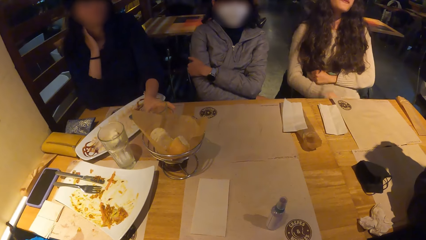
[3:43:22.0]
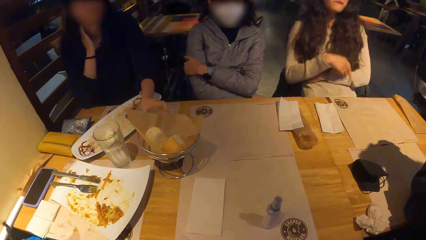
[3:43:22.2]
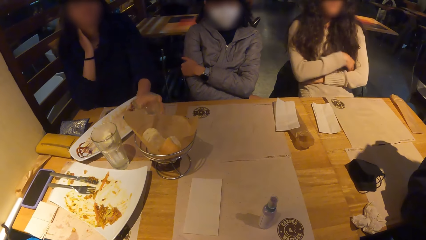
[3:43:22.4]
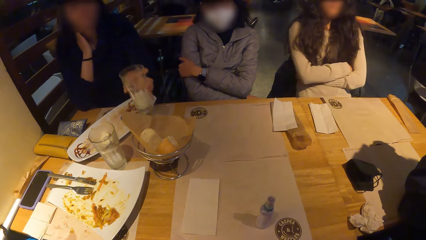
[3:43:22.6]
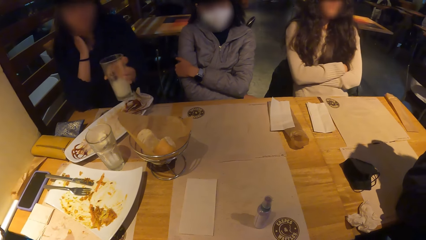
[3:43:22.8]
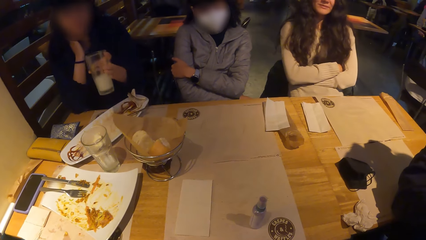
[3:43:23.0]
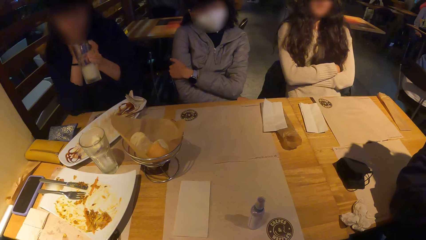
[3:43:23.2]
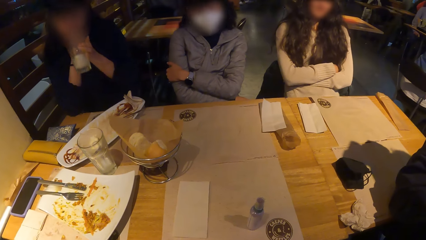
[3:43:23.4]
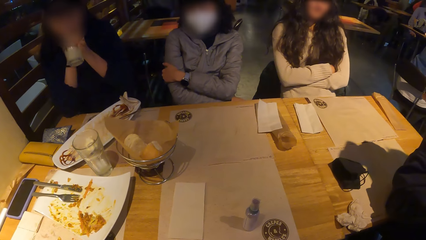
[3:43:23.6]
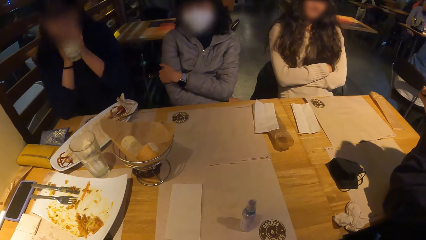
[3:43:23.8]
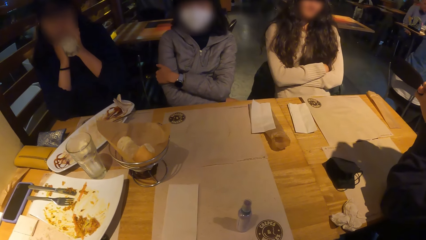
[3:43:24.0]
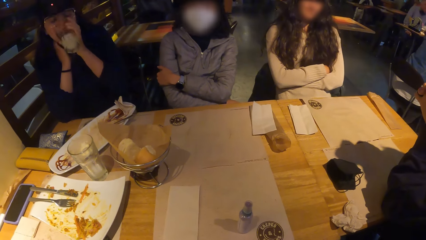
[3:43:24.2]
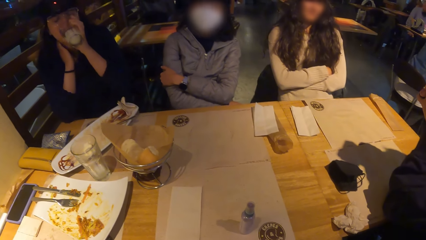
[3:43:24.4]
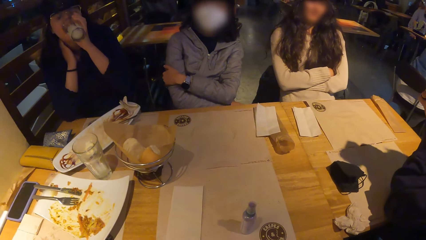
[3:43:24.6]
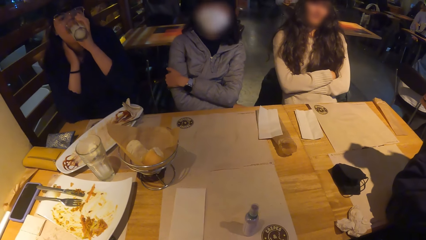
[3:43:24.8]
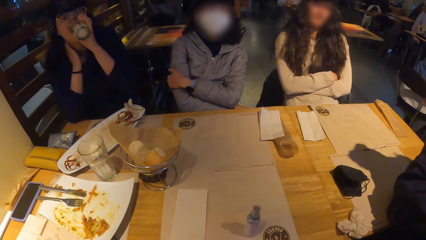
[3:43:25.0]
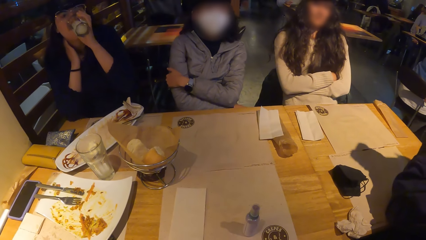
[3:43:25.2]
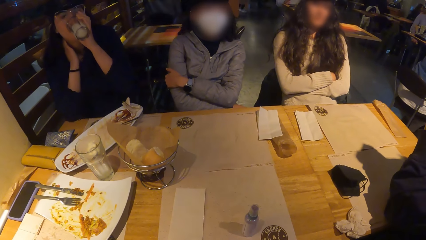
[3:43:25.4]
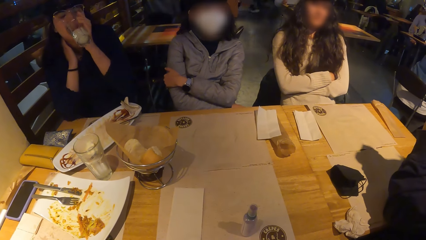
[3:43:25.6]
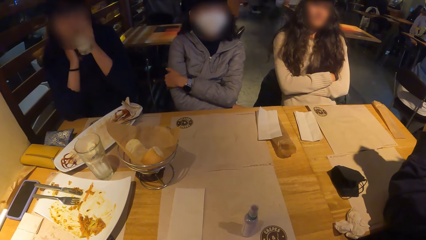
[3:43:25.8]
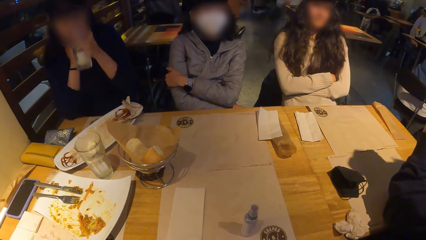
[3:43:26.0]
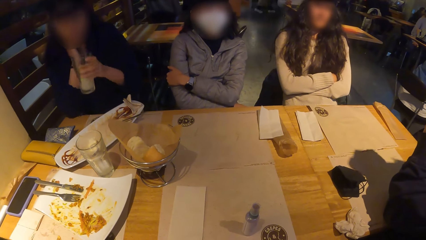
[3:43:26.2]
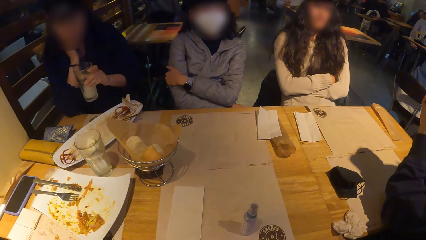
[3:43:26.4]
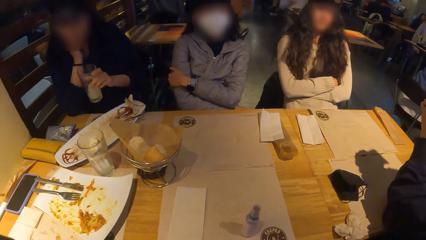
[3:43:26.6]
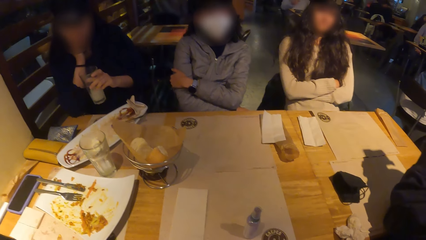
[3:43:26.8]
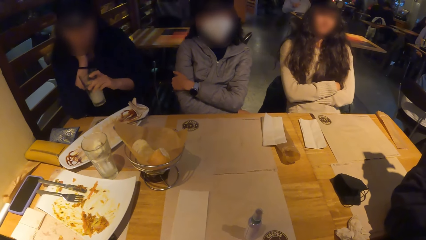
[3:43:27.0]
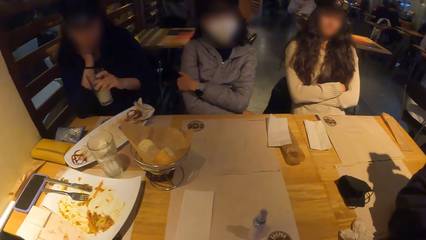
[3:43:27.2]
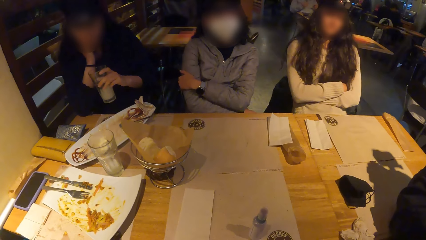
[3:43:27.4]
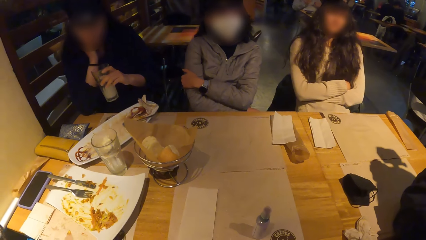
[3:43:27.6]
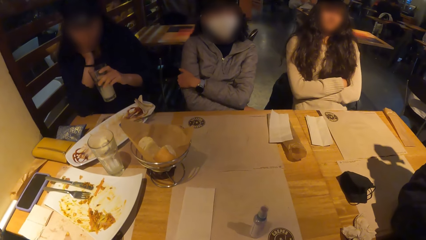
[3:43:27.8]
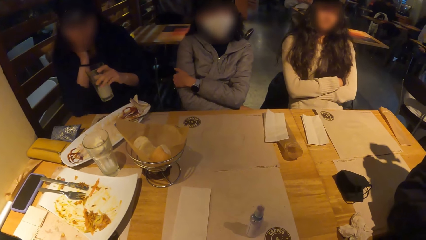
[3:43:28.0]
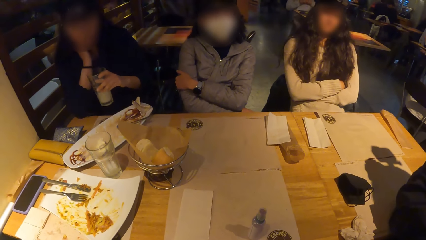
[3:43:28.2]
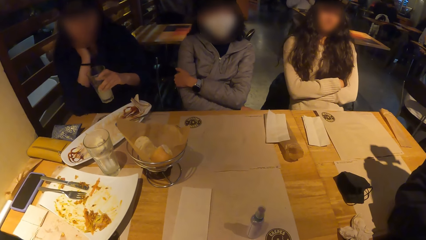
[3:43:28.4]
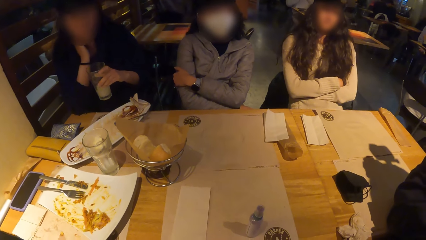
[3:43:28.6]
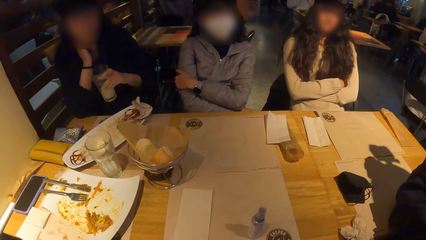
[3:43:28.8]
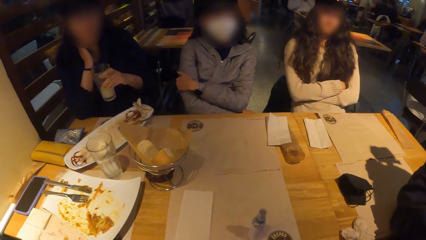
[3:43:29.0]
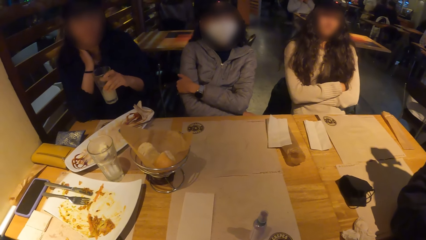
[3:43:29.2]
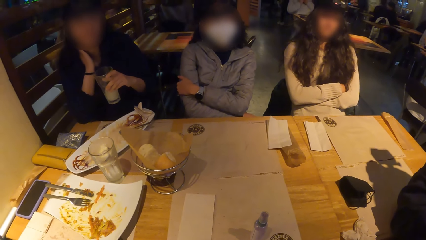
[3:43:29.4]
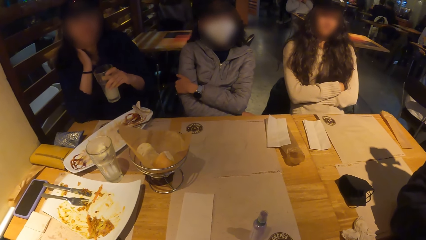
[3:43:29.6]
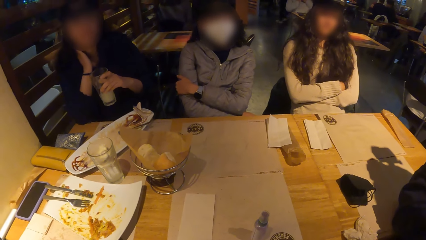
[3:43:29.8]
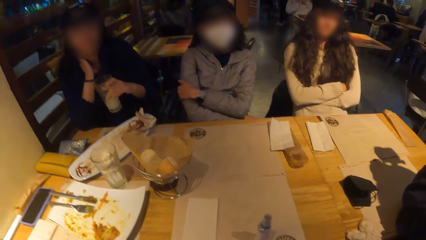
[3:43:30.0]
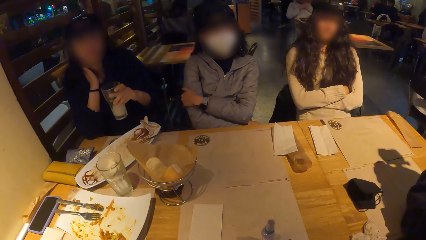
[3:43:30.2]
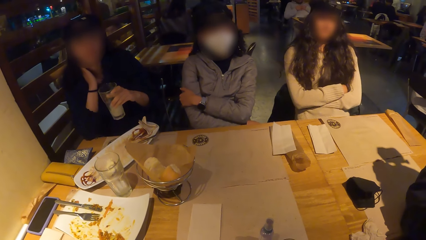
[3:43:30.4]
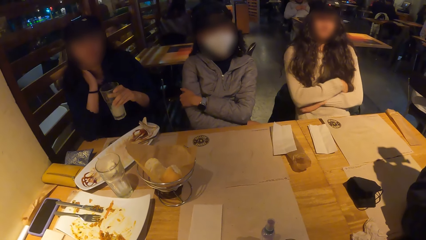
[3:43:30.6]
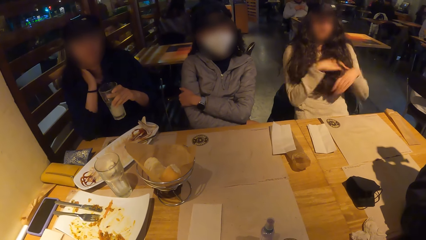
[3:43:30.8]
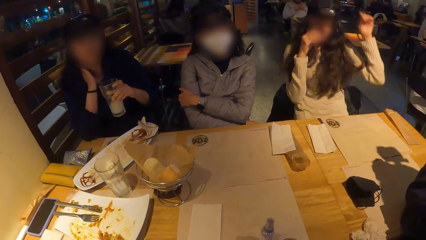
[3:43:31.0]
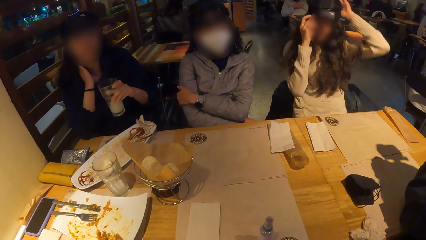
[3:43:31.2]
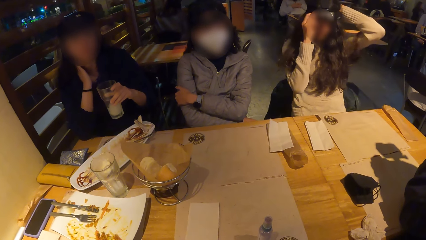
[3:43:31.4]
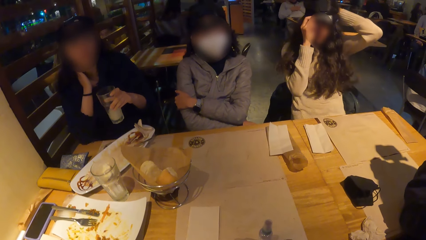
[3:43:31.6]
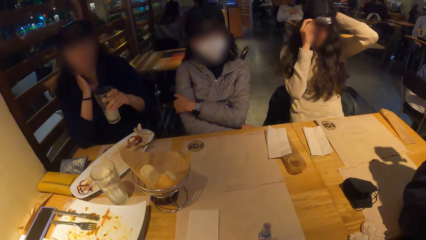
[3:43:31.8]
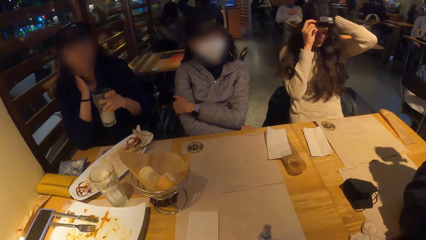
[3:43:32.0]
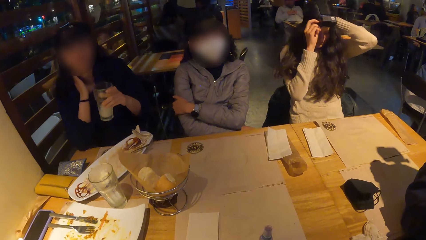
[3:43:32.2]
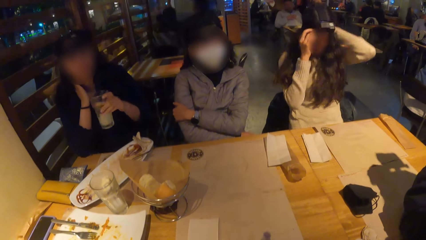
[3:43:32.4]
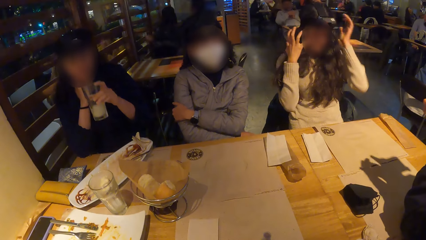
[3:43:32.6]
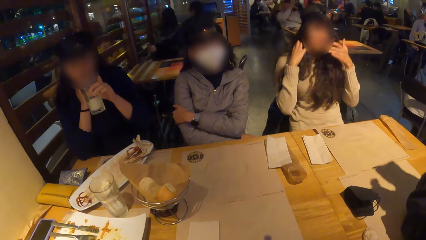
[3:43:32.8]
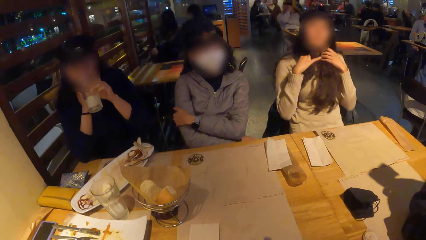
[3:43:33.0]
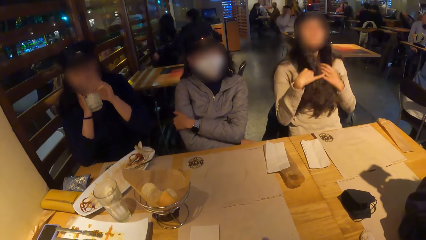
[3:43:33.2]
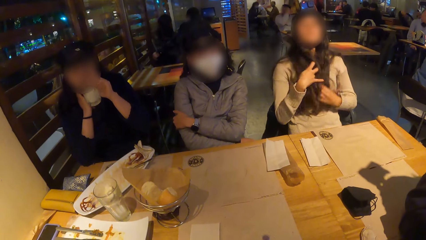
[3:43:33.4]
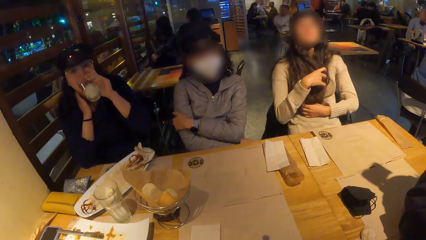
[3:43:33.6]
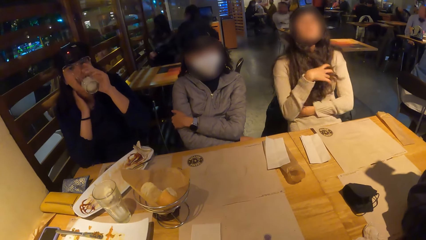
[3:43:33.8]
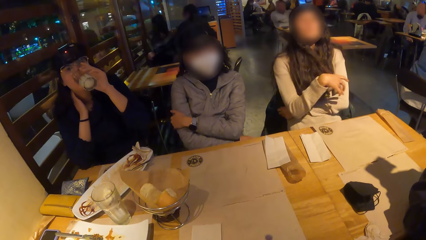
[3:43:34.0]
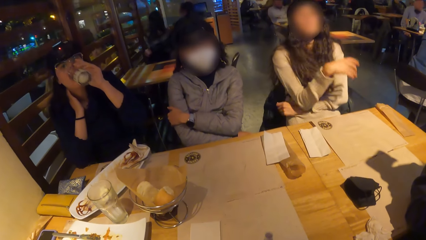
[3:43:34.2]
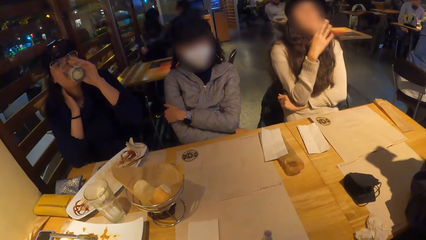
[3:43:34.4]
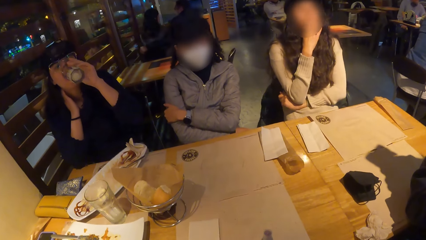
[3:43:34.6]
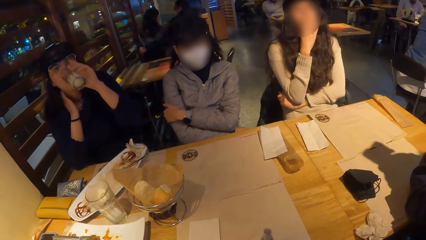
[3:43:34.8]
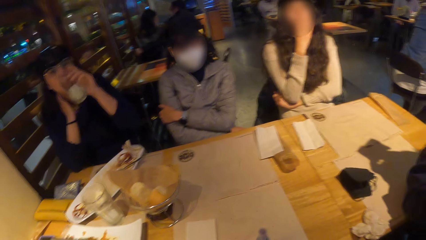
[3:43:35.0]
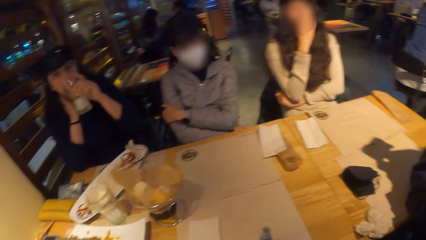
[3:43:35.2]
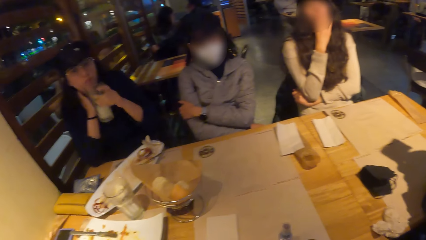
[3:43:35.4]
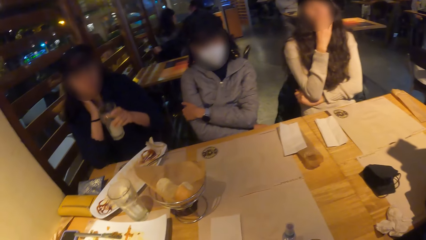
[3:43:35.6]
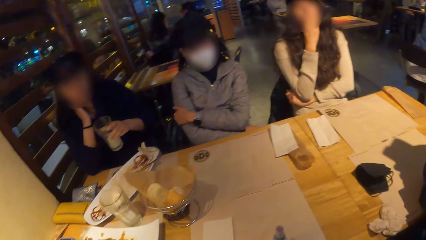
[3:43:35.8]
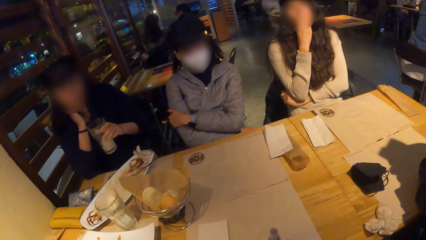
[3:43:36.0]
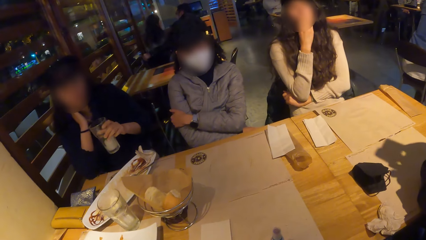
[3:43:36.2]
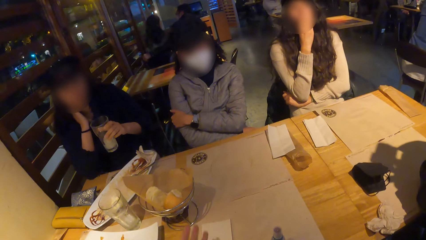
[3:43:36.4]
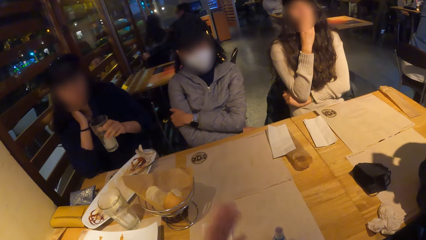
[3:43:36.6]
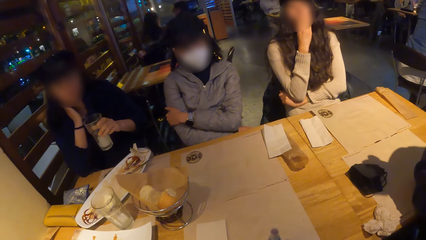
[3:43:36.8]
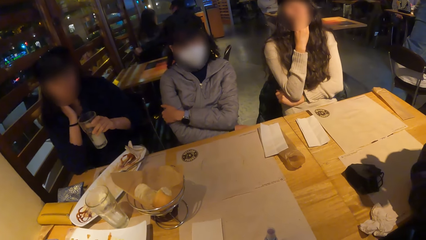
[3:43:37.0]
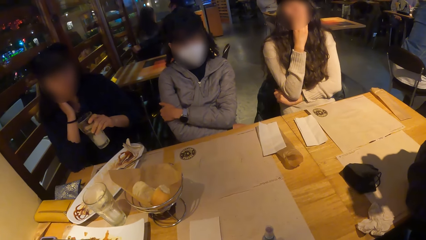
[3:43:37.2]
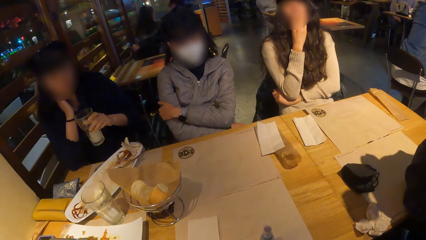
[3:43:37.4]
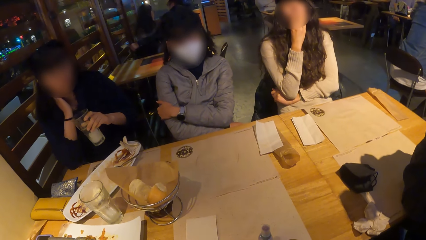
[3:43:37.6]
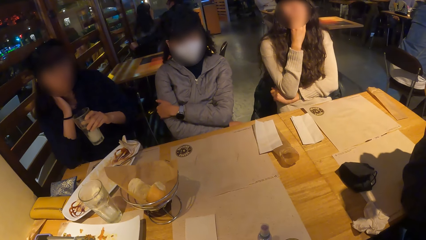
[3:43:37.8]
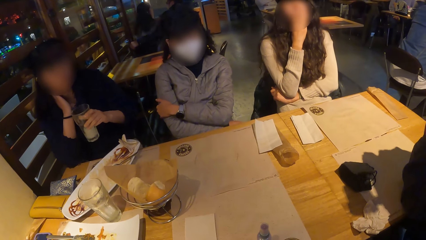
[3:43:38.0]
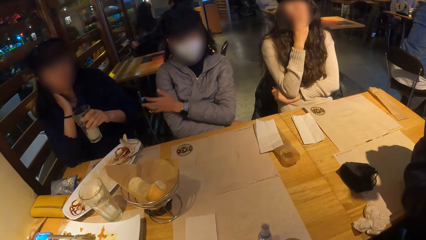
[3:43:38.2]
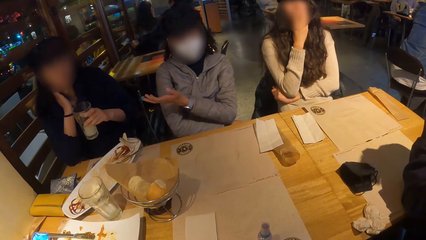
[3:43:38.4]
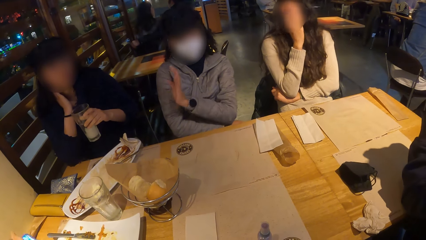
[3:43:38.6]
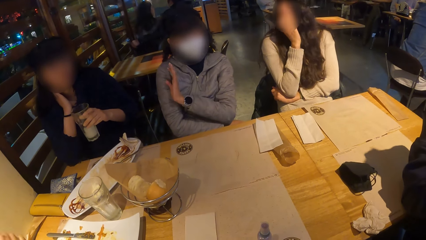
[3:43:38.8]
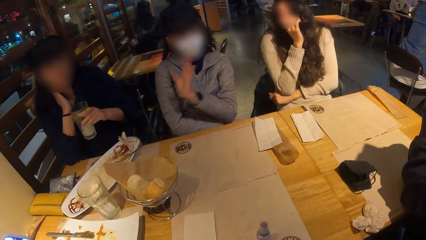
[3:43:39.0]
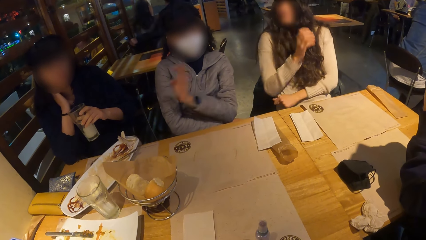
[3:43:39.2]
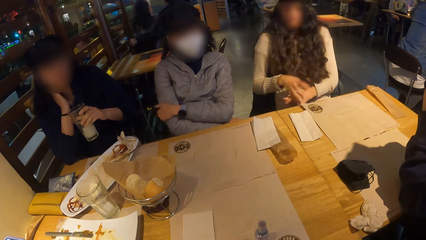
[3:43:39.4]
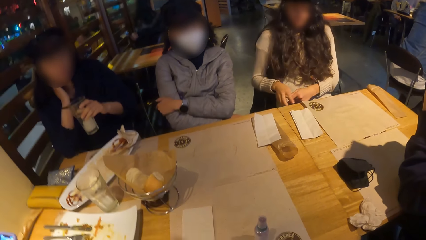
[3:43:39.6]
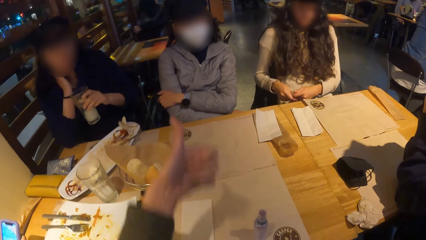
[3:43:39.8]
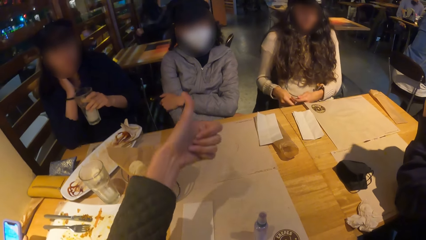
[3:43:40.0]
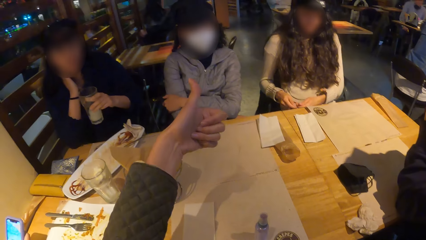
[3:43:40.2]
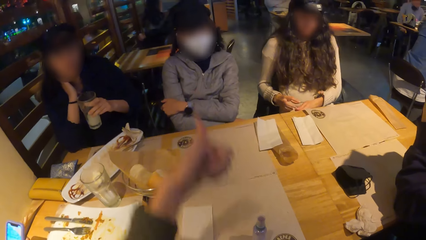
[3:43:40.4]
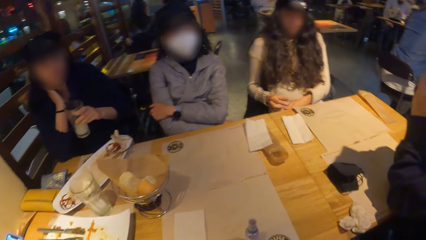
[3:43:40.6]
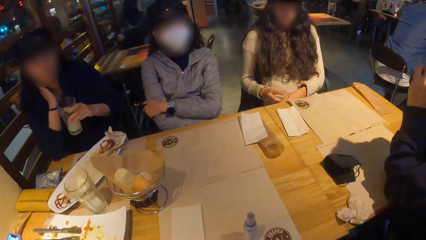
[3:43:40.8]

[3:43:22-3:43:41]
The woman picks the glass of smoothie or beverage glass from the table with her left hand. The woman drinks the smoothie or beverage from the glass with her left hand. The woman shakes the beverage glass. A lady touches the hair. The woman drinks the beverage. The woman shakes the beverage glass.
